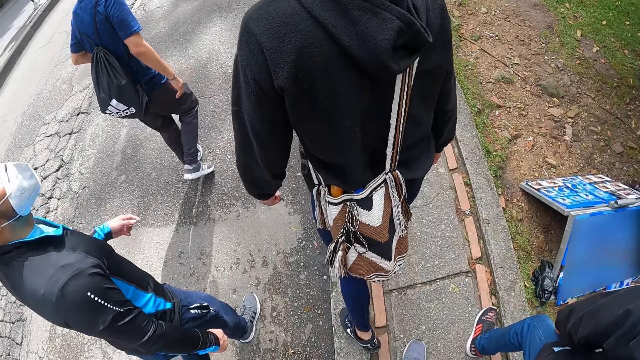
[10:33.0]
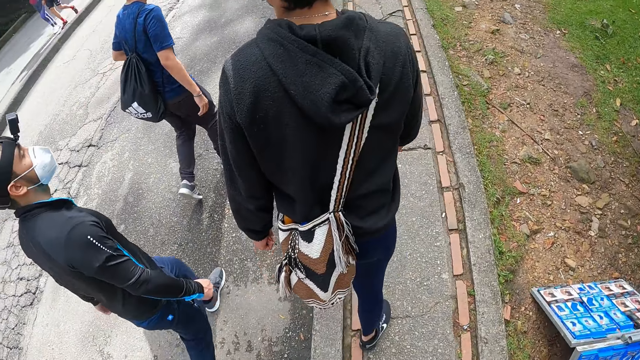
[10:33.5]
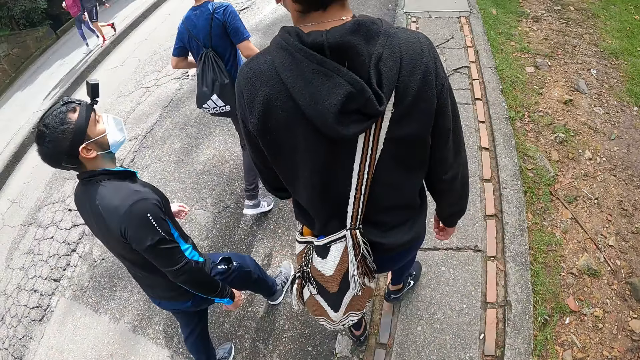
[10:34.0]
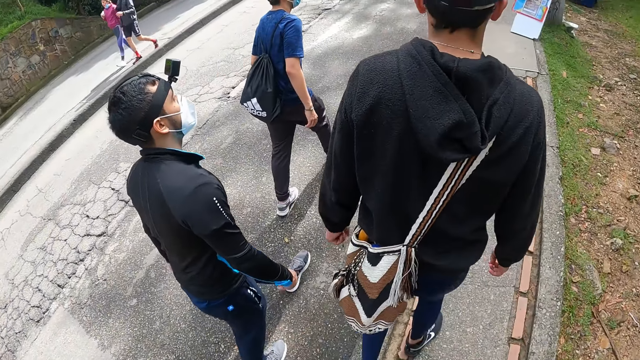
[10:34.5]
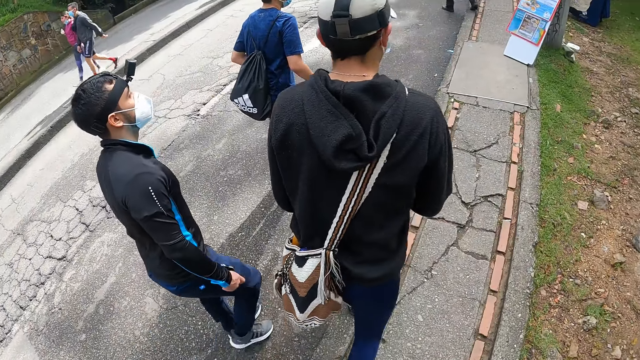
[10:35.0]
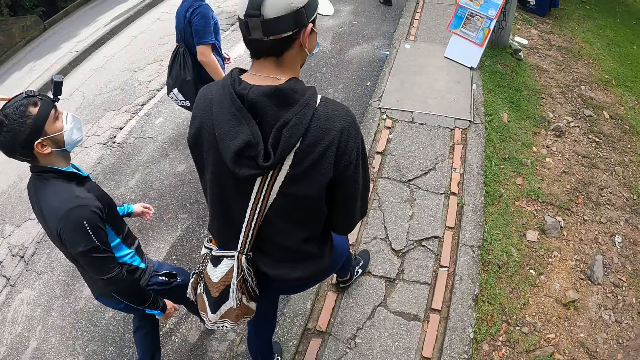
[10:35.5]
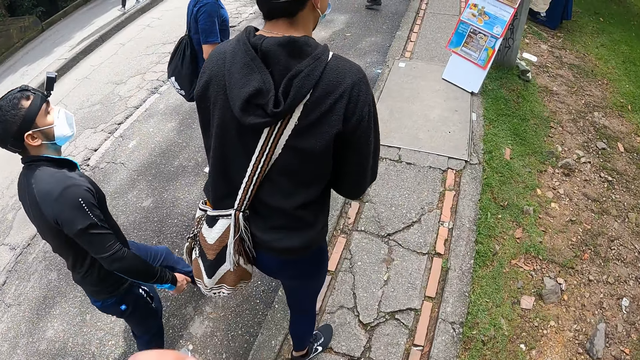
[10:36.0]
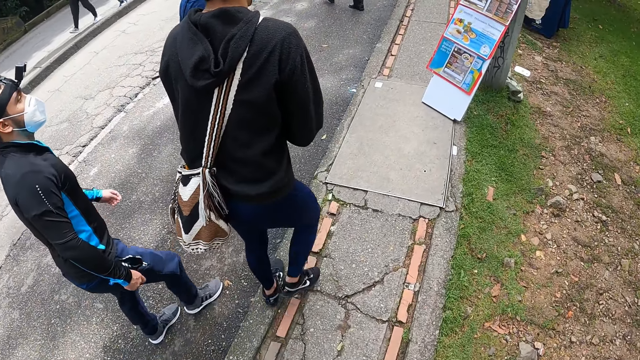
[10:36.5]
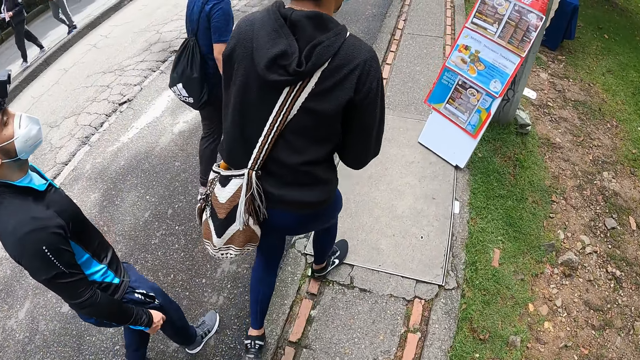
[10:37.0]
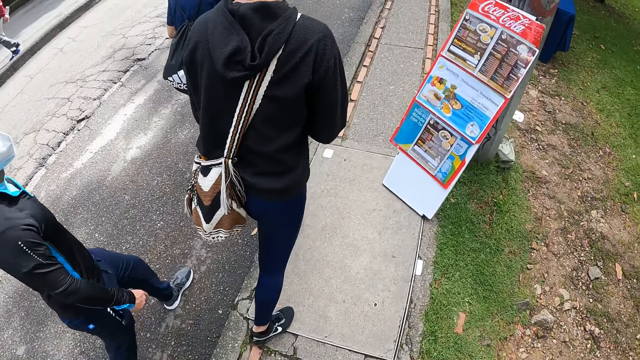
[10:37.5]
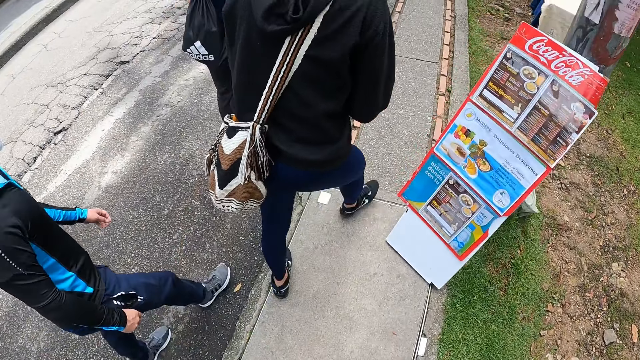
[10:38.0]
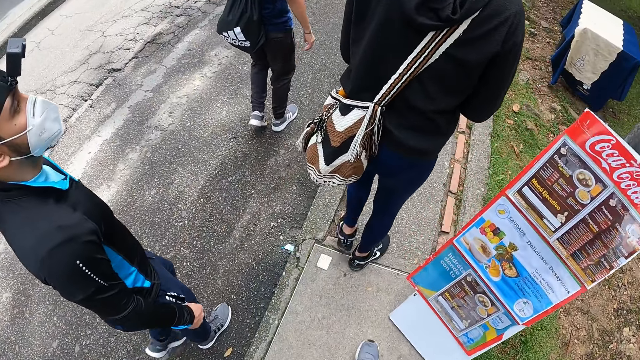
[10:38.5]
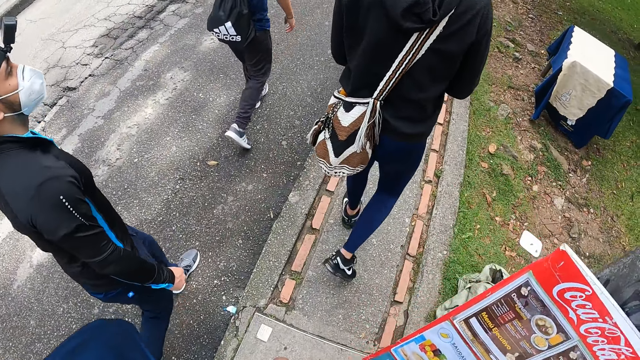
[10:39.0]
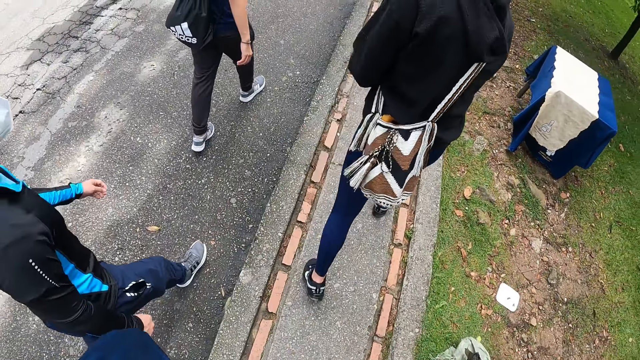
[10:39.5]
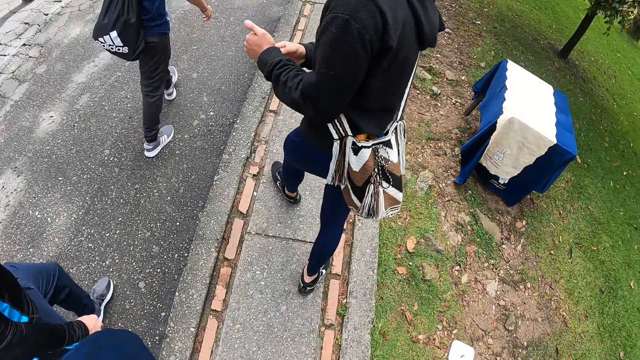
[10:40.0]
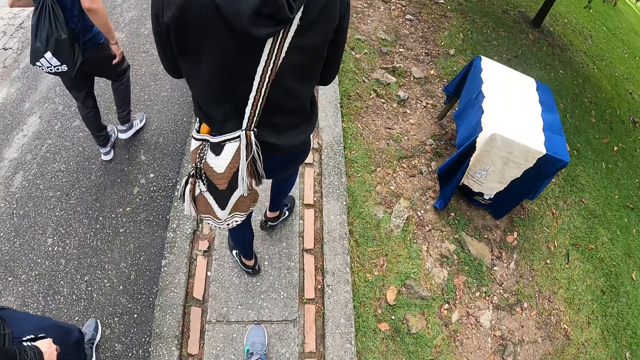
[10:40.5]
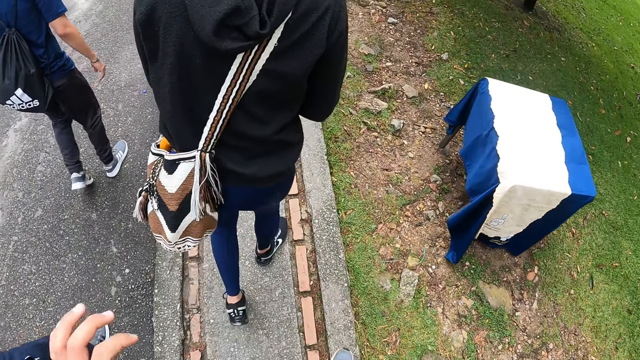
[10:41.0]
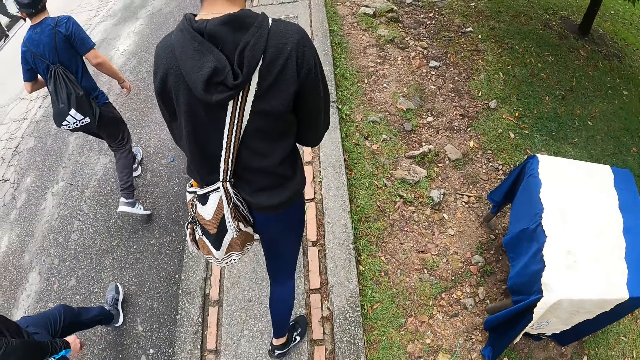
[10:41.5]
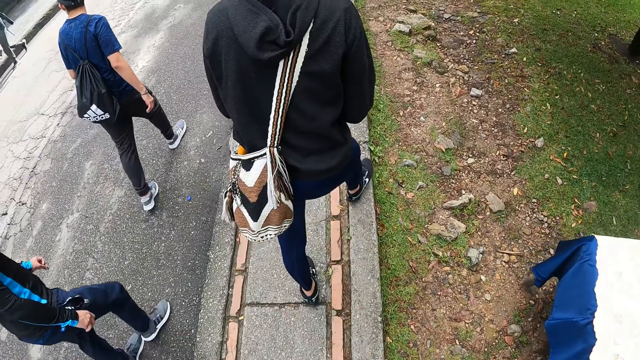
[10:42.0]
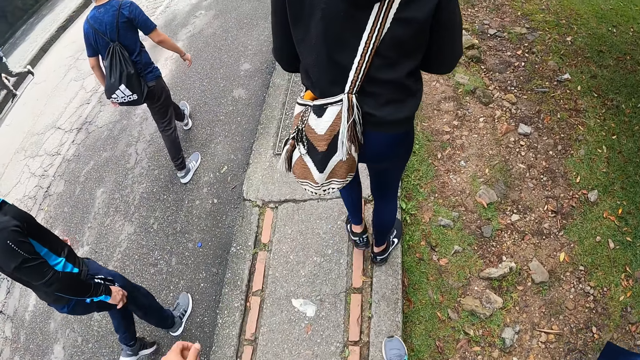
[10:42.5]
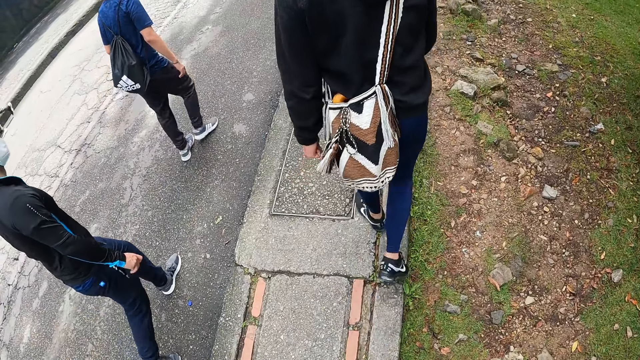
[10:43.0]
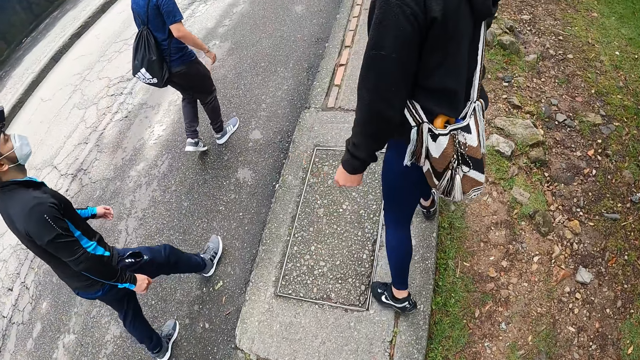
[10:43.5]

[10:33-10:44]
A man interacts with the camera wearer.

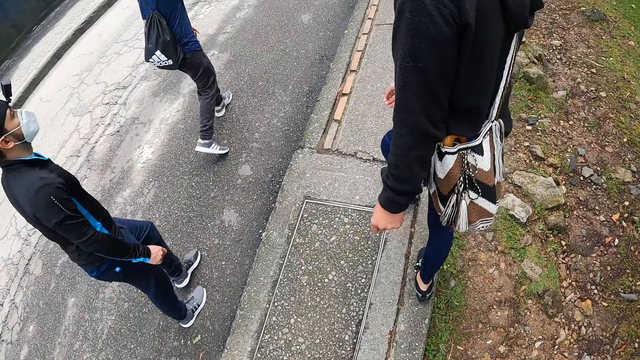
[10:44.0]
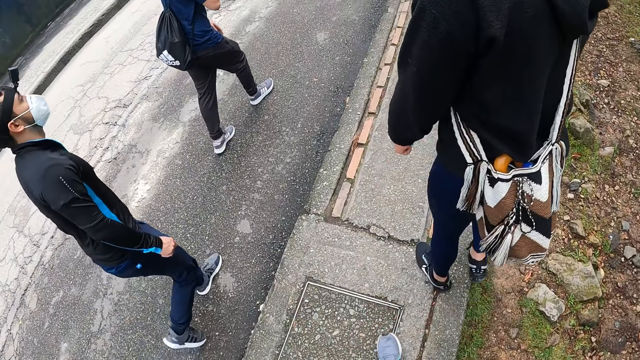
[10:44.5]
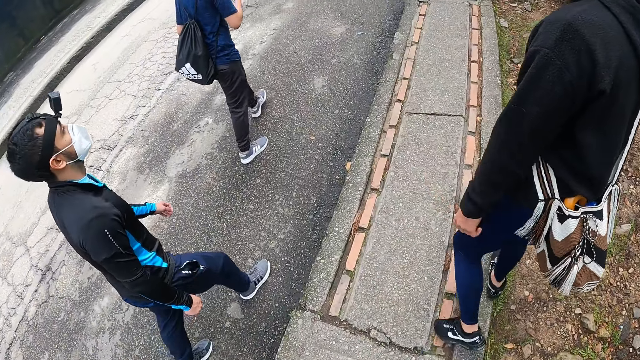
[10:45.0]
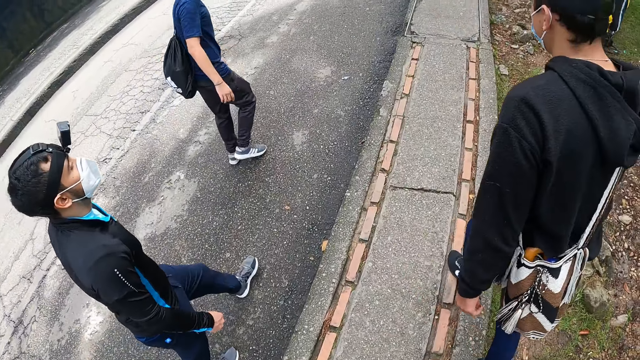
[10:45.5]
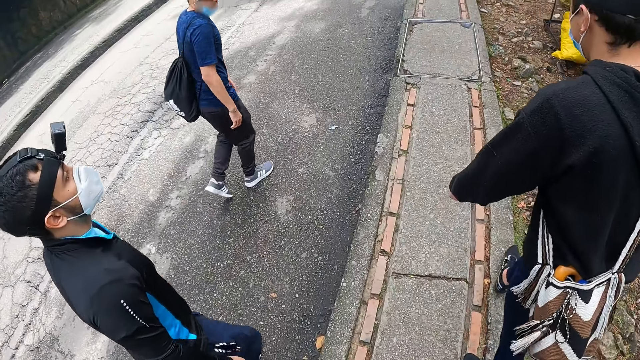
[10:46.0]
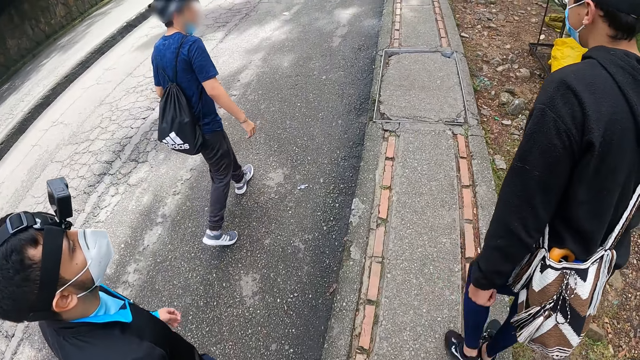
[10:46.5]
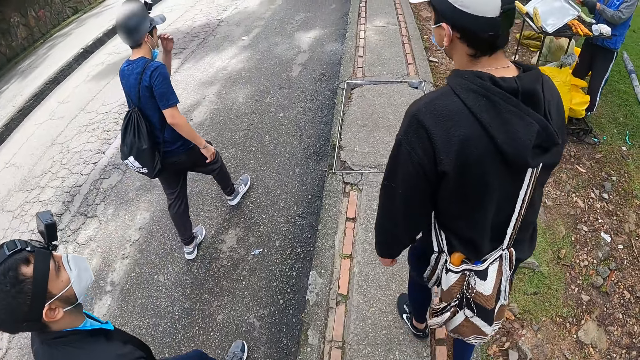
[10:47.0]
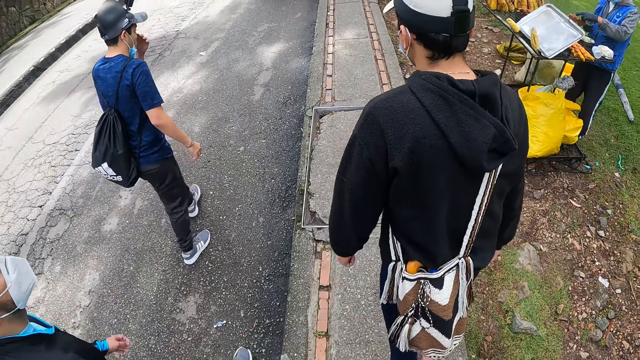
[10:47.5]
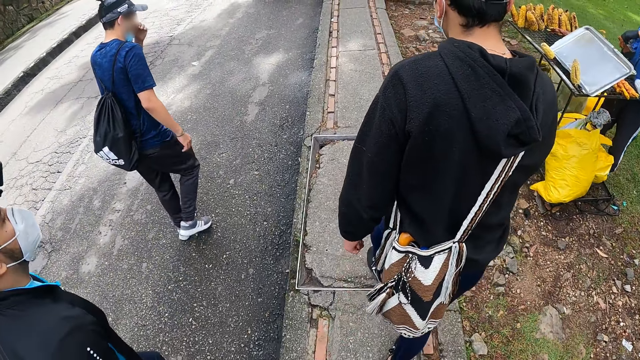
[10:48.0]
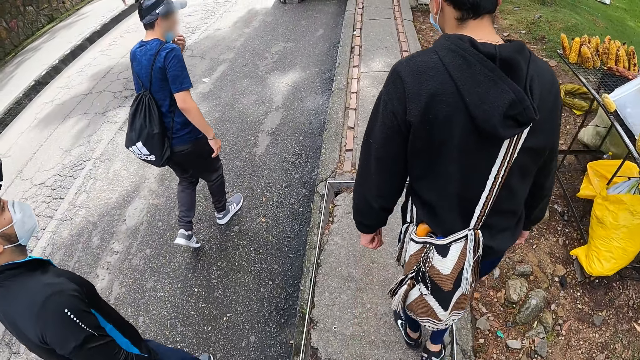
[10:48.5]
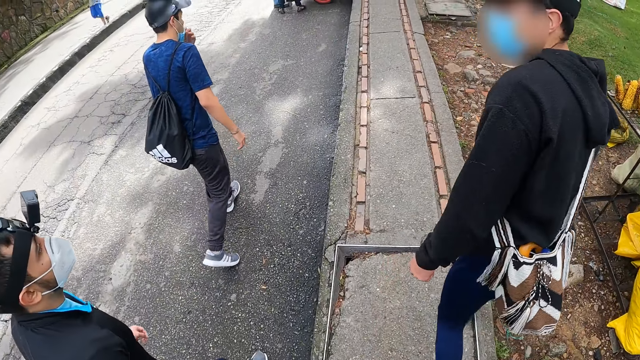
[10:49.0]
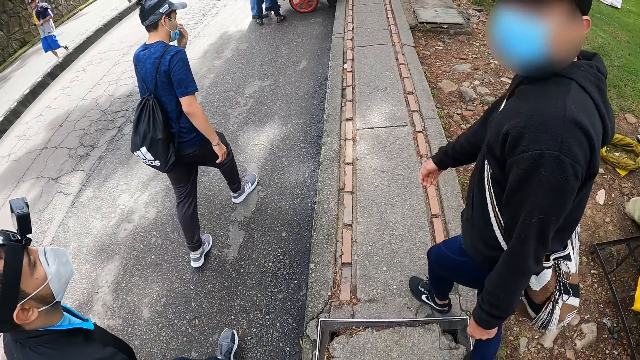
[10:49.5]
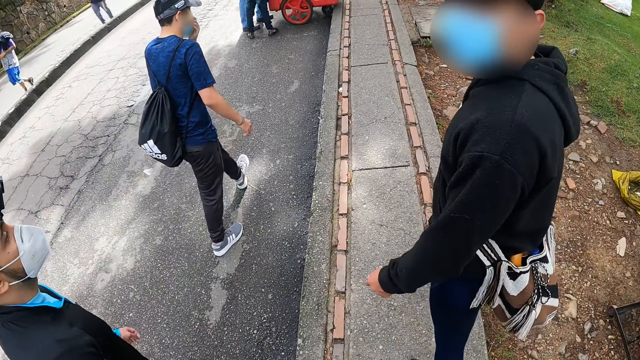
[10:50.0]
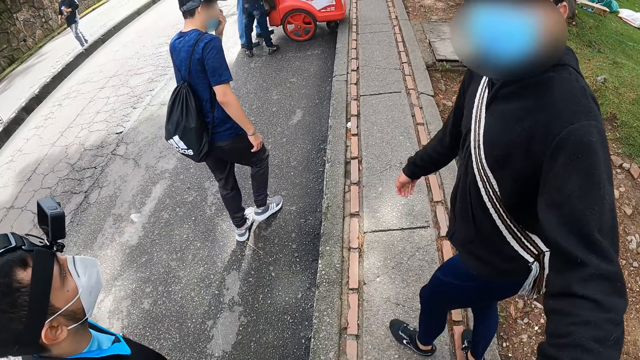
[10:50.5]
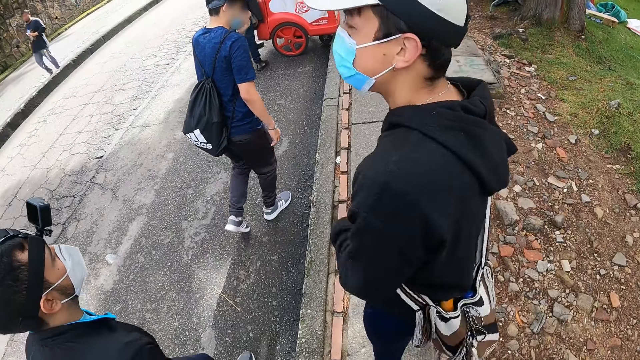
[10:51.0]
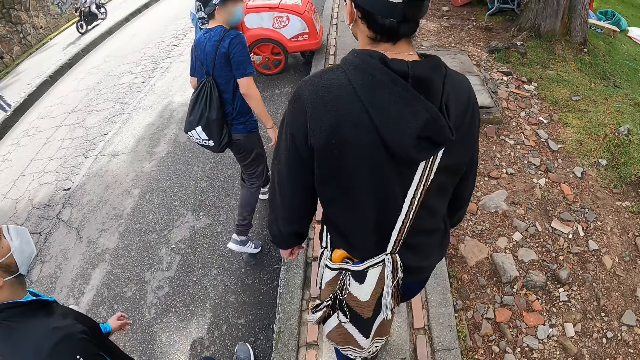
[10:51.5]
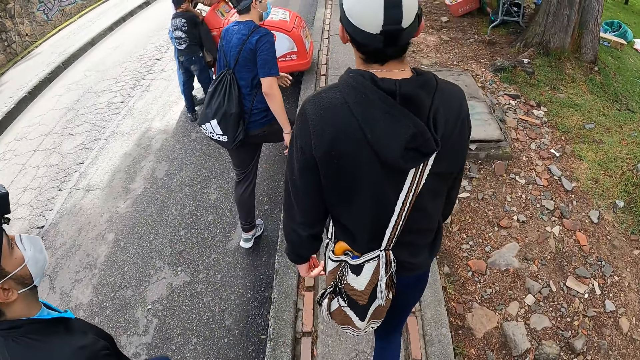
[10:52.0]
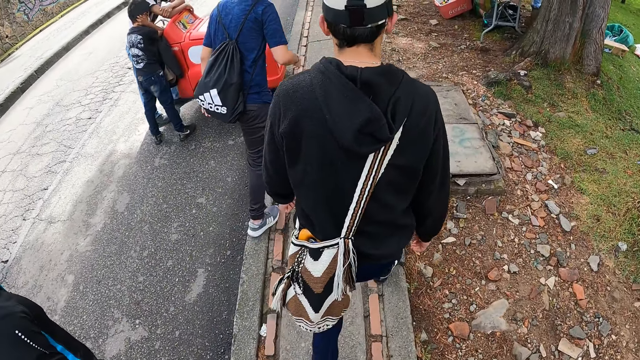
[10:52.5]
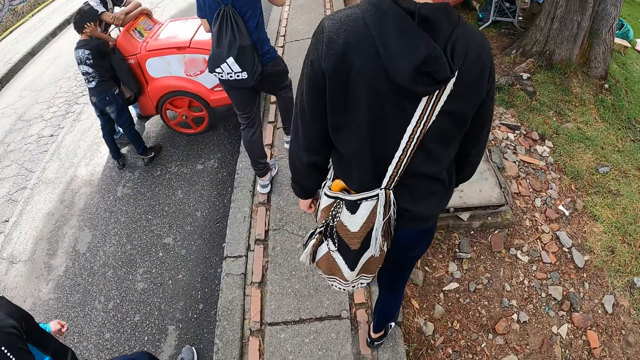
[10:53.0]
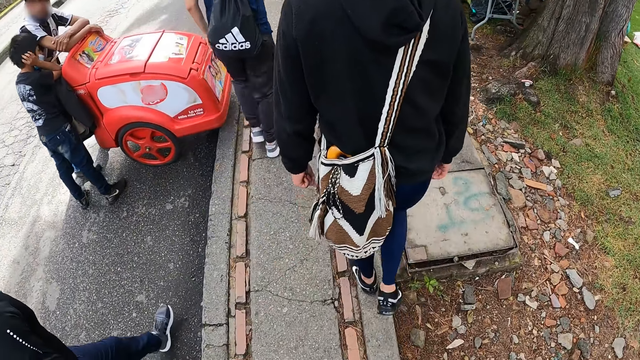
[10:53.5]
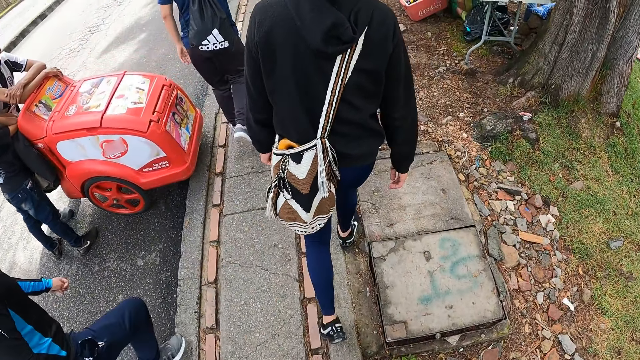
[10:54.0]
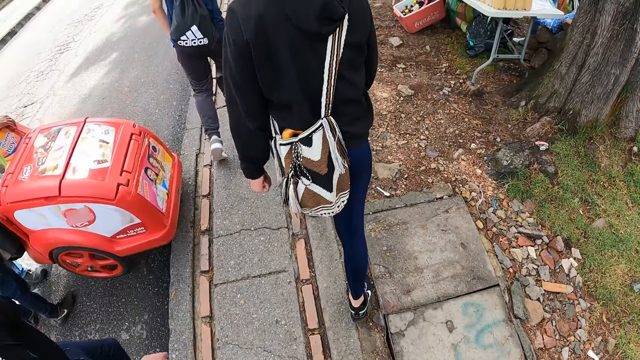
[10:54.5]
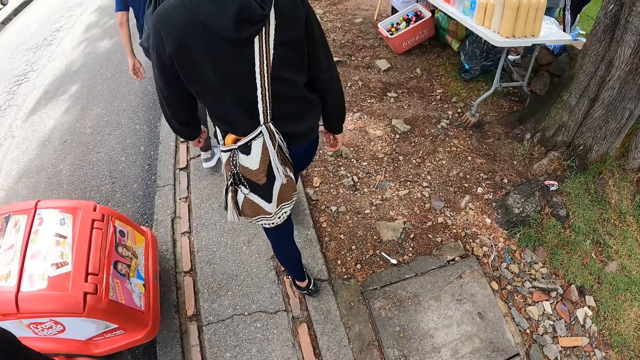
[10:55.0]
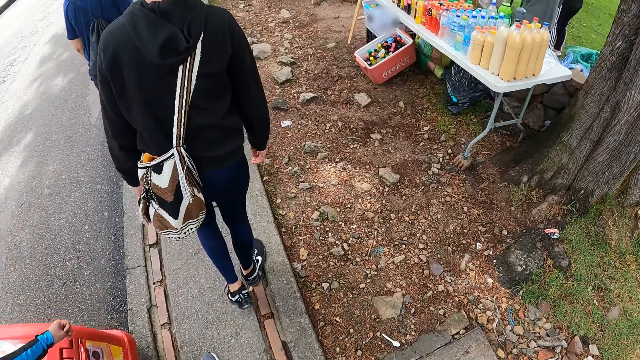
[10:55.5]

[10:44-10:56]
A man touches his face with his left hand. Another man interacts with the camera wearer. The camera wearer walks along the road.
